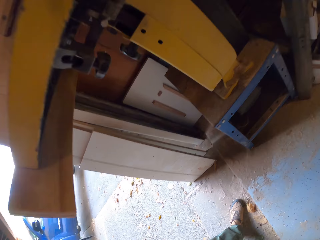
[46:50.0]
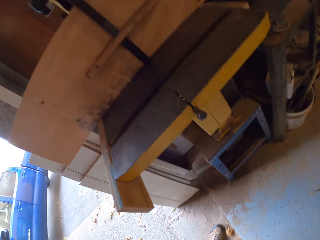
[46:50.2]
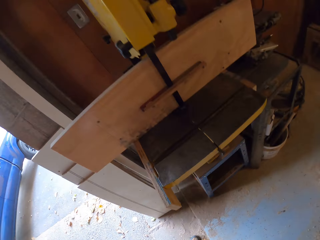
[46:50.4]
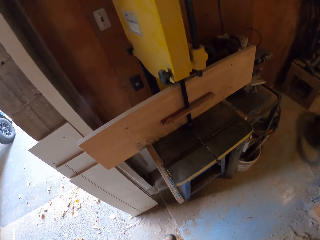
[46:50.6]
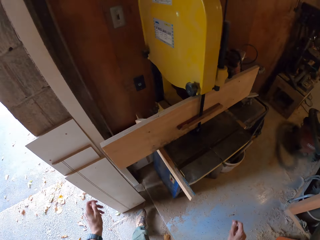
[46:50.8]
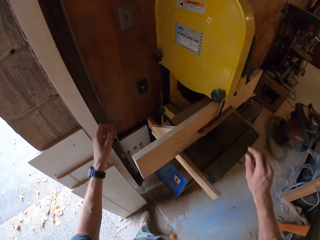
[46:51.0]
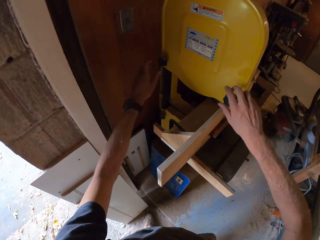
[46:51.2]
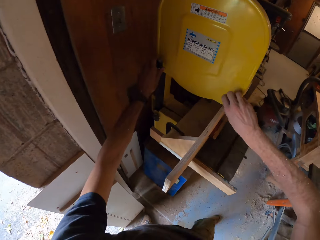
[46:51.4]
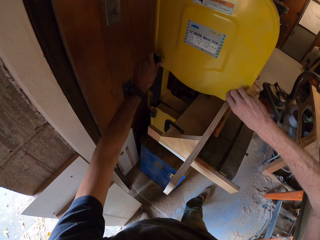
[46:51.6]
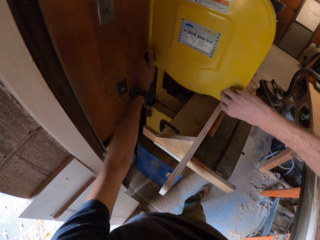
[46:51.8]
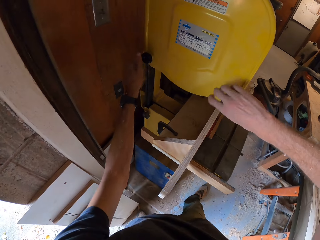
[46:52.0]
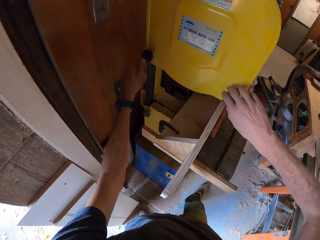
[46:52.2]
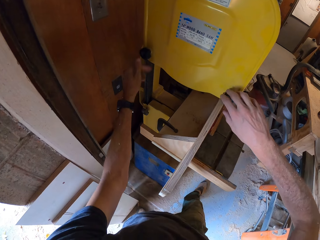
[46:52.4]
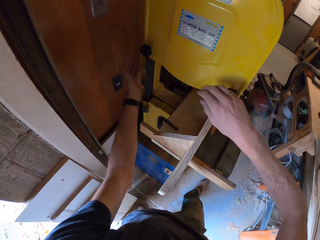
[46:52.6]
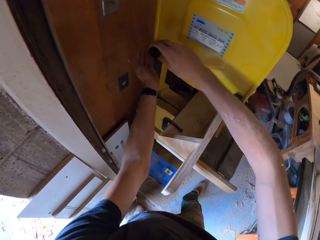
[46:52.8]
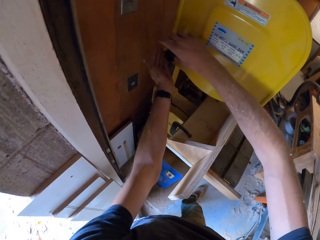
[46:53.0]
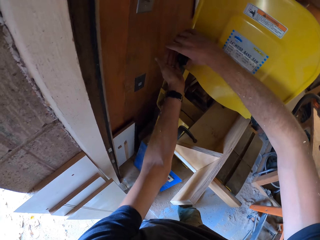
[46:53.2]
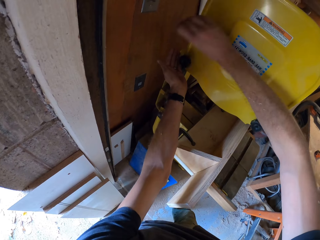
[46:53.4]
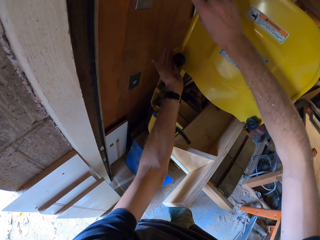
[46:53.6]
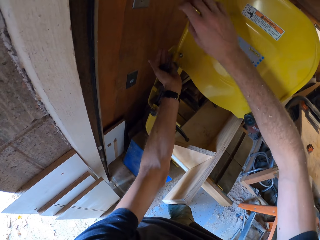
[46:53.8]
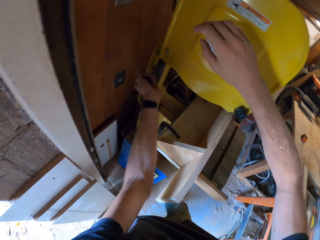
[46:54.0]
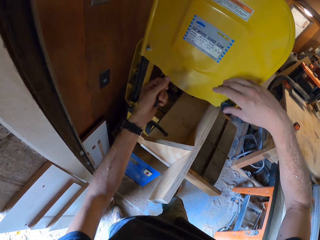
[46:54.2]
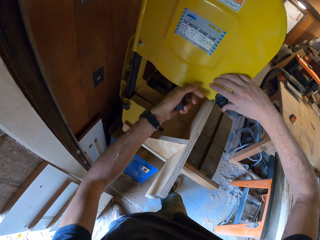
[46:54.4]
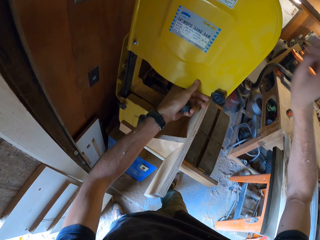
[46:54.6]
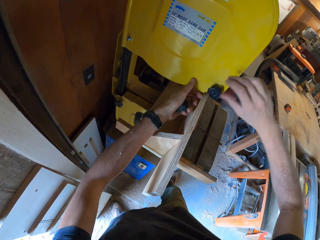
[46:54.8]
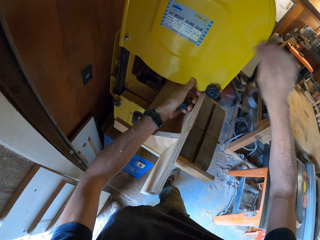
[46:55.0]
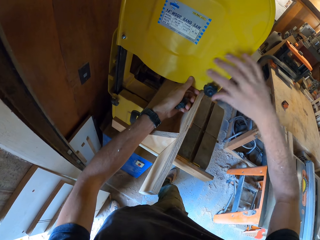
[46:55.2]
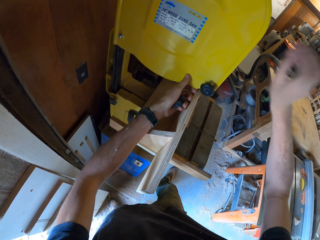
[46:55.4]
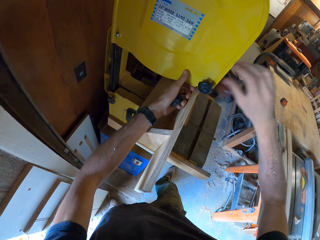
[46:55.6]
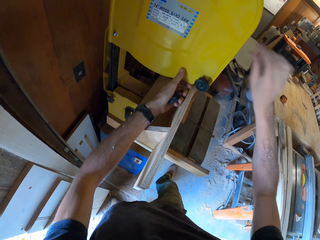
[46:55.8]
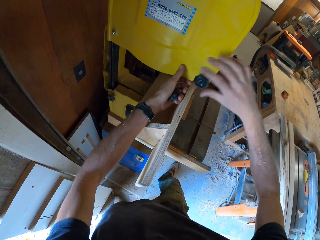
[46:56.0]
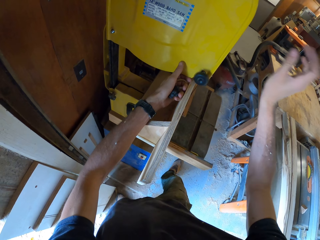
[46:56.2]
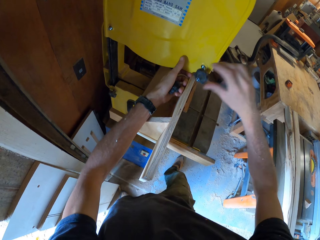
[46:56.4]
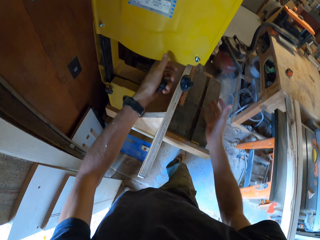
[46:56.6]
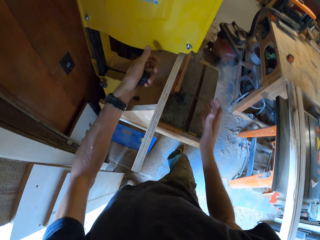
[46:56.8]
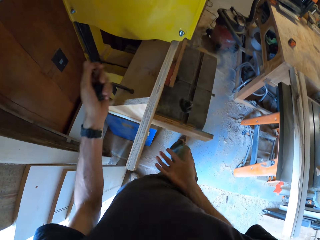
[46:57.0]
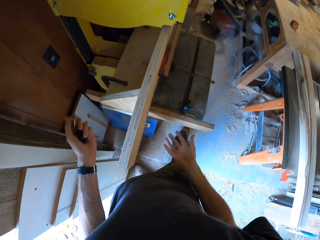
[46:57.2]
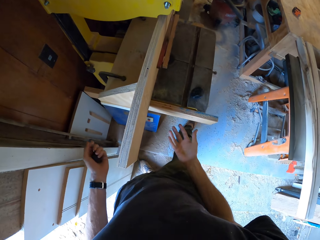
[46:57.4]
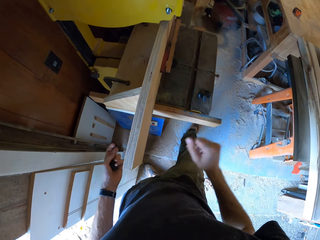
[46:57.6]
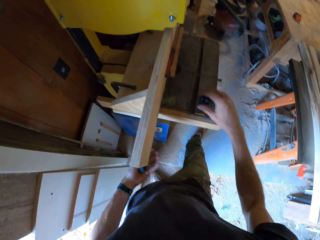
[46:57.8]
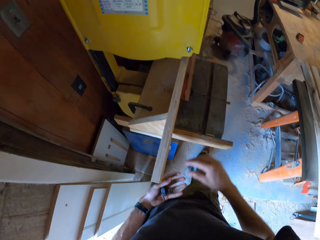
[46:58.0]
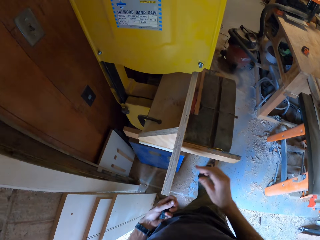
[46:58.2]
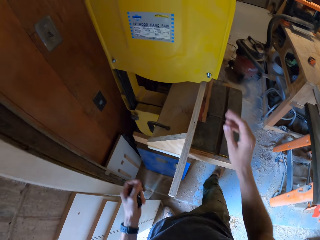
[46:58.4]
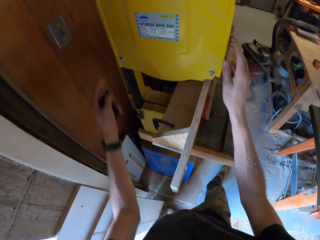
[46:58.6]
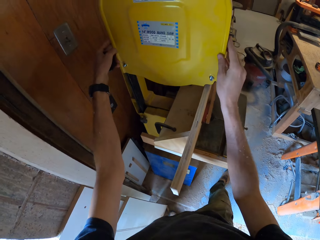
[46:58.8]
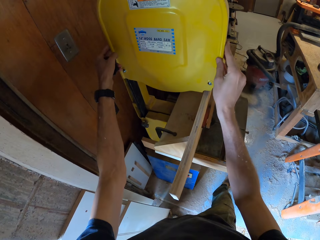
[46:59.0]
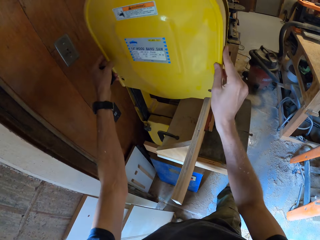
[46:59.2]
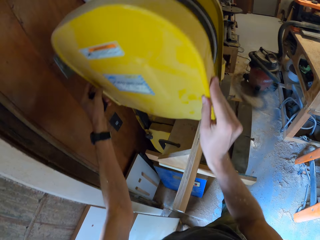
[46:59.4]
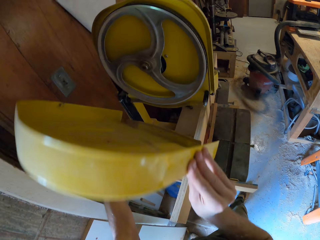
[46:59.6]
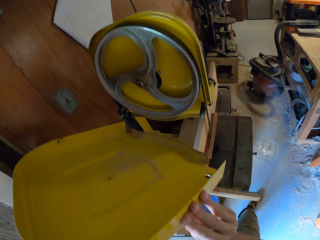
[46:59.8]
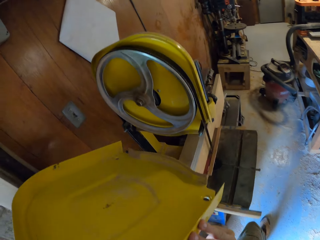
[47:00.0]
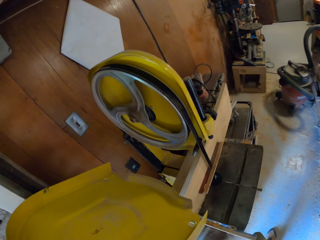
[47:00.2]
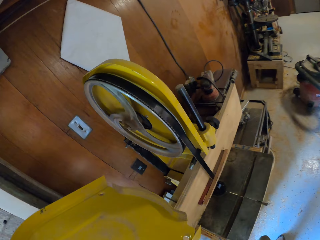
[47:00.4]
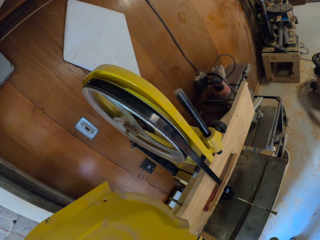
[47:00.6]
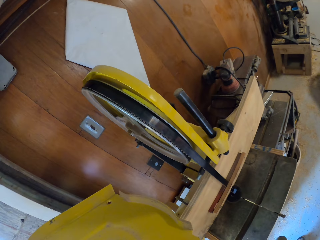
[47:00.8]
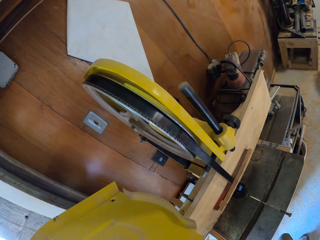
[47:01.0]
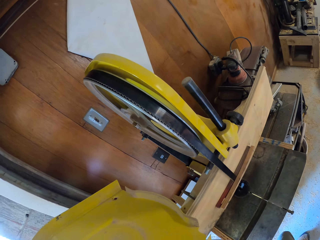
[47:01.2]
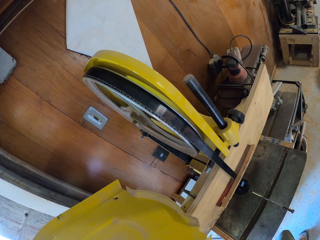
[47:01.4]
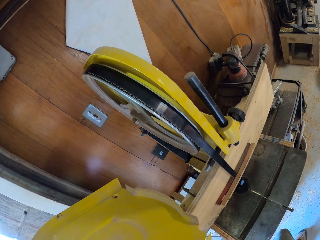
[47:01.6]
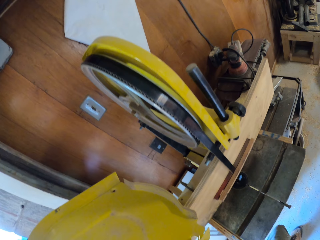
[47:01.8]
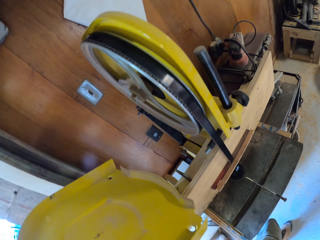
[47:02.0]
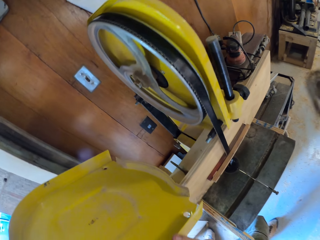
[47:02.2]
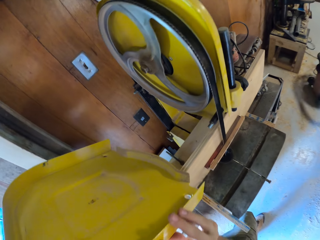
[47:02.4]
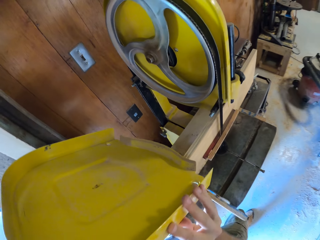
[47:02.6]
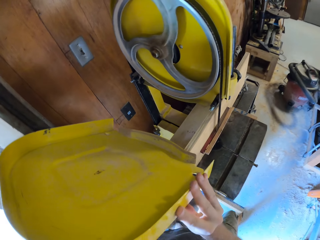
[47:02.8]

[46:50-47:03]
The camera wearer unscrews the bandsaw frame with both hands. He opens a lid. He holds a cap. He opens the lid. He picks a screw from the bandsaw with his right hand. He passes the screw from his right hand to his left hand. He opens the bandsaw frame with both hands. He lifts the lid.

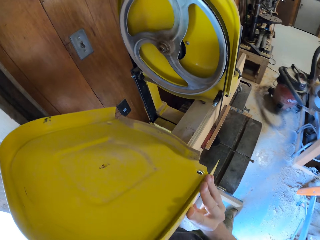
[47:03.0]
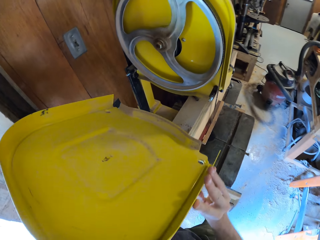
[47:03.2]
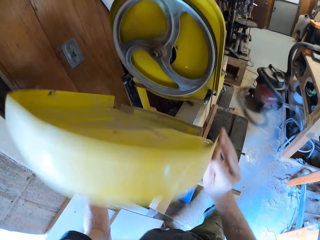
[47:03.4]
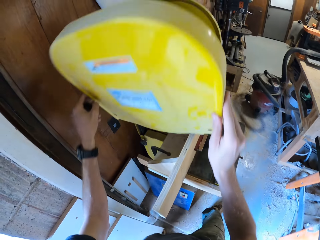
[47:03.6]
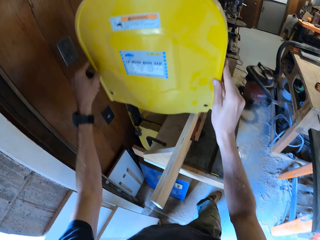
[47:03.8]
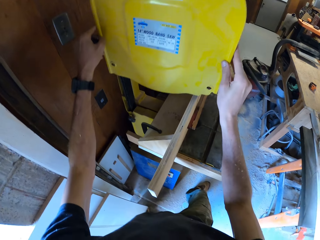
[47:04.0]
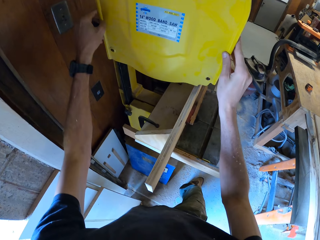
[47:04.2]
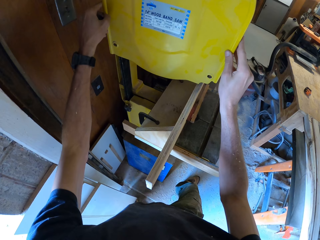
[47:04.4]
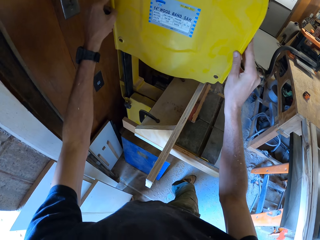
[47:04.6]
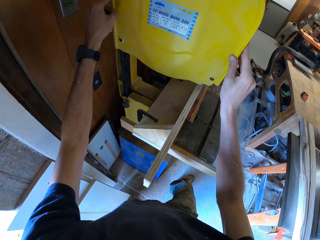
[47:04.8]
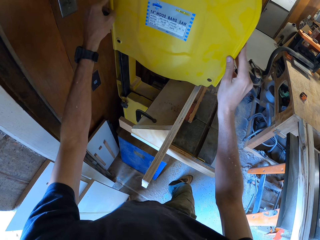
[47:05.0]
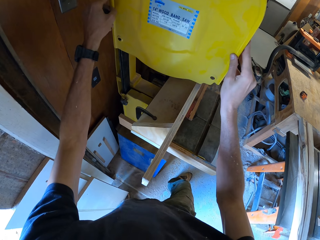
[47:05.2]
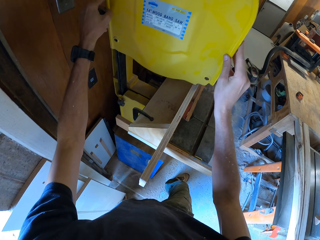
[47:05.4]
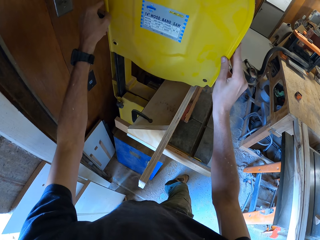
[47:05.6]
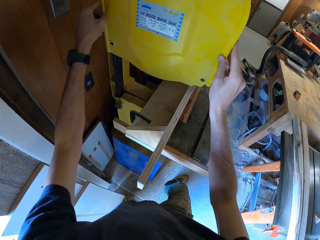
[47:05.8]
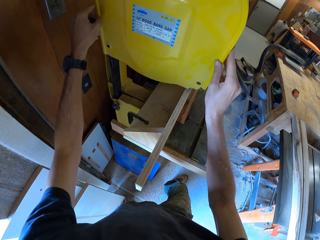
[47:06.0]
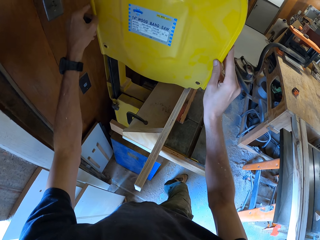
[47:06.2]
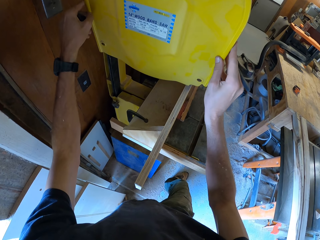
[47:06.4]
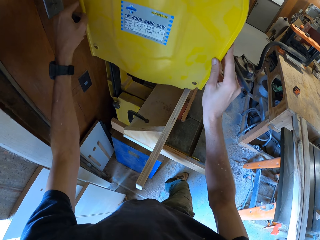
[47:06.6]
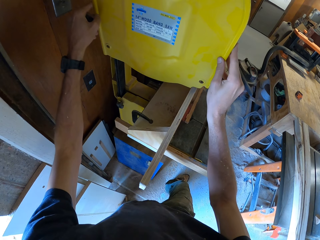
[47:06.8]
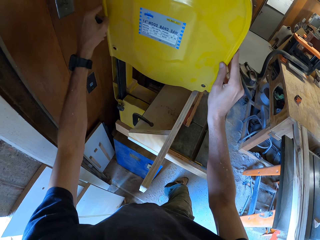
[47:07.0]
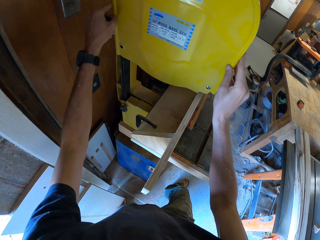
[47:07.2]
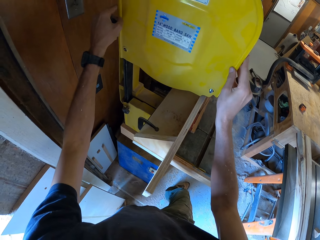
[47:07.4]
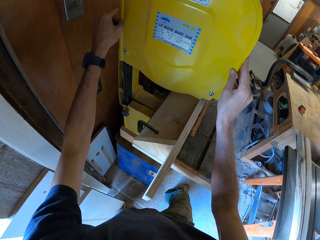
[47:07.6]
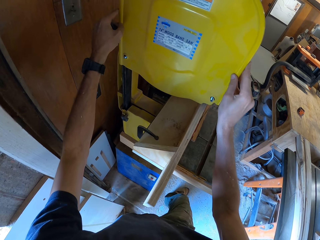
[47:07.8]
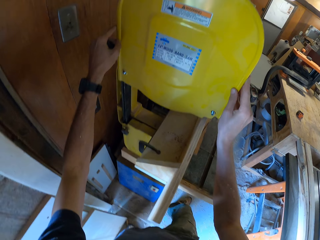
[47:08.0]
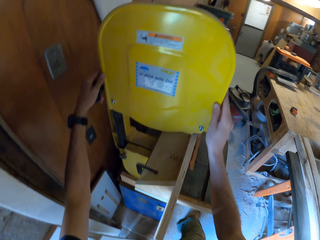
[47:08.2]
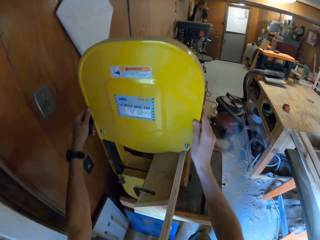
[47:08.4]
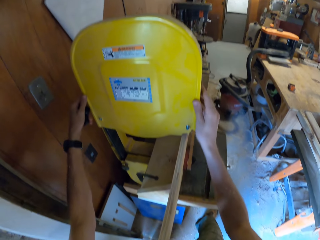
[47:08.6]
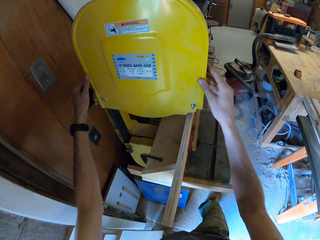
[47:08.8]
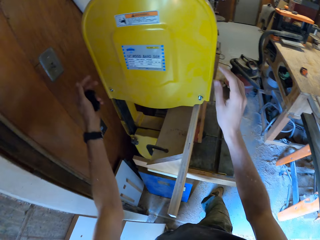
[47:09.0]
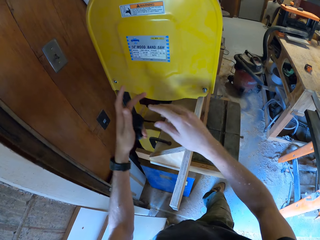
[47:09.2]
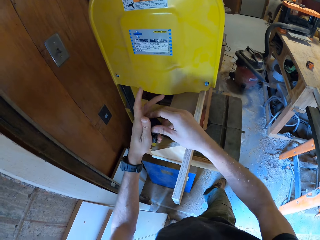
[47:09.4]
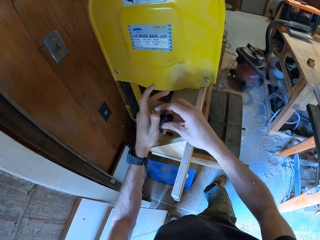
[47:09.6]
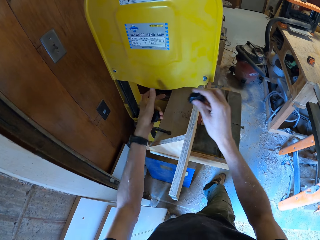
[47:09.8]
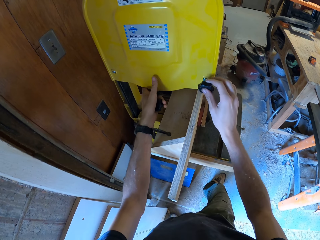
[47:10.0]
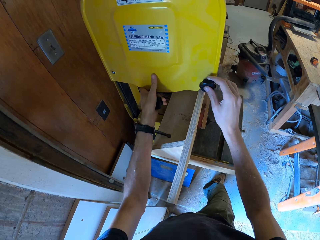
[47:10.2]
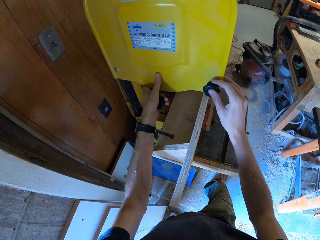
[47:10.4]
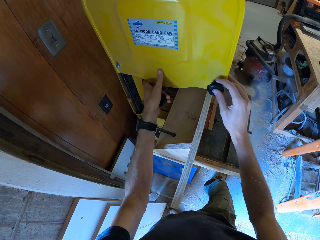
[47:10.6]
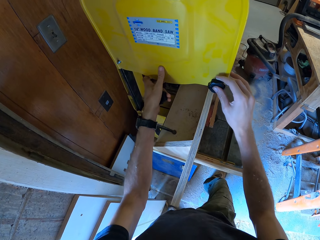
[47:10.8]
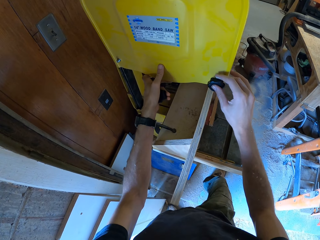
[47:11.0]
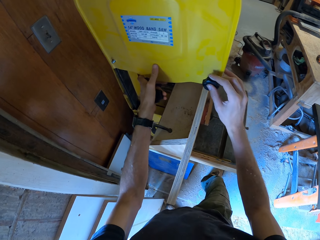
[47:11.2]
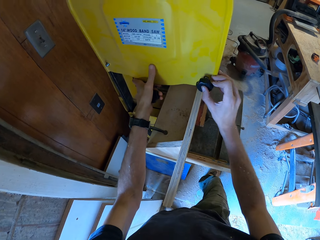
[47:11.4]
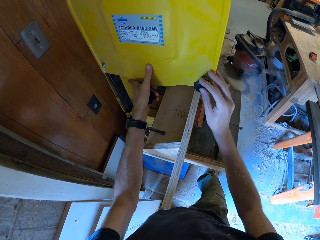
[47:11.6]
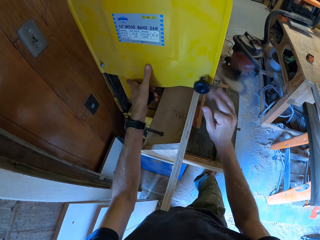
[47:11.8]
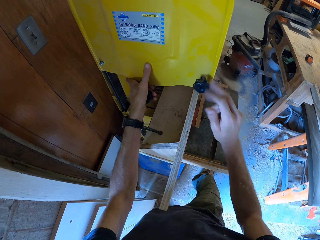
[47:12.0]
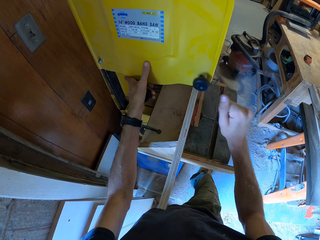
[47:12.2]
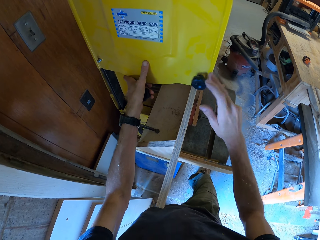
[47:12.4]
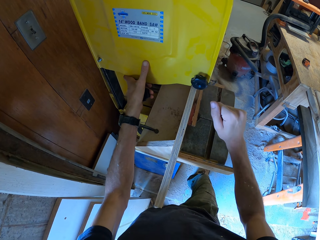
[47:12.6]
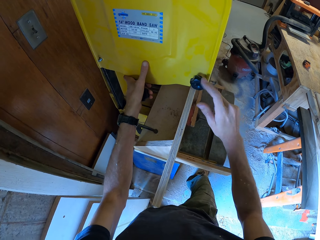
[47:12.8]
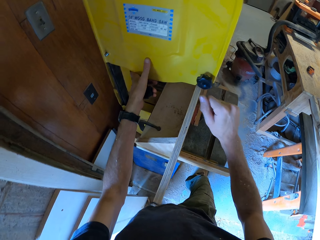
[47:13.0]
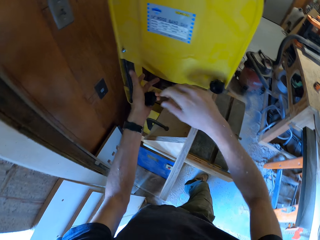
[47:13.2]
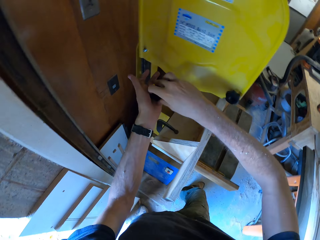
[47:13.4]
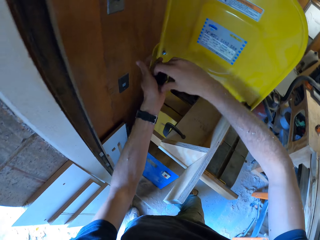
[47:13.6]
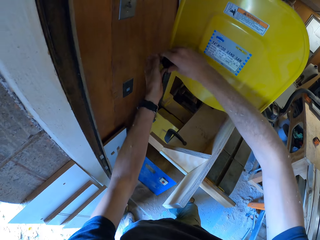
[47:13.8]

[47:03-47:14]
The camera wearer fits a lid on a saw. He closes the bandsaw frame with both hands. He passes a screw from his left hand to his right hand. He places his left hand on the bandsaw. He screws the bandsaw frame with the screw in his right hand. He fits a cap on the lid.
